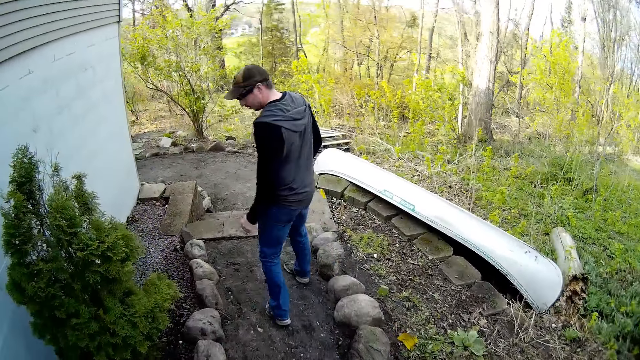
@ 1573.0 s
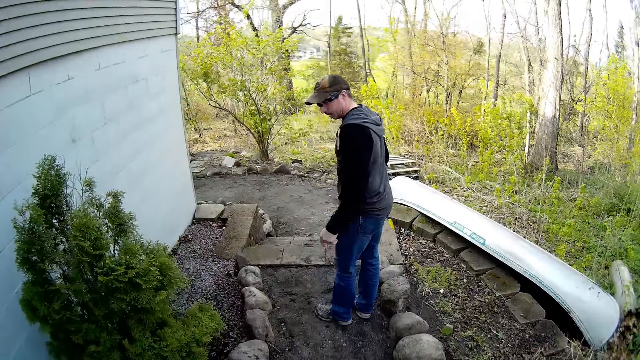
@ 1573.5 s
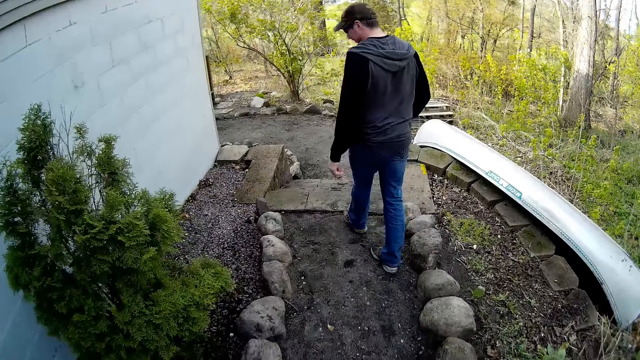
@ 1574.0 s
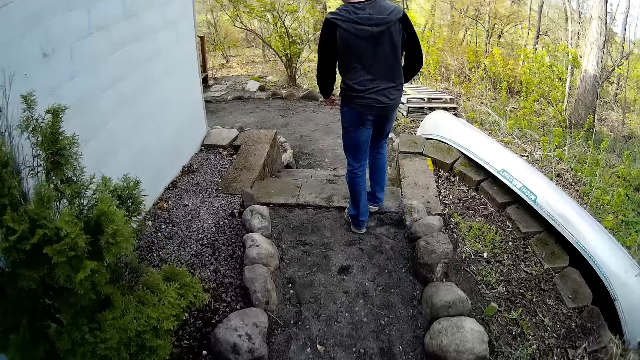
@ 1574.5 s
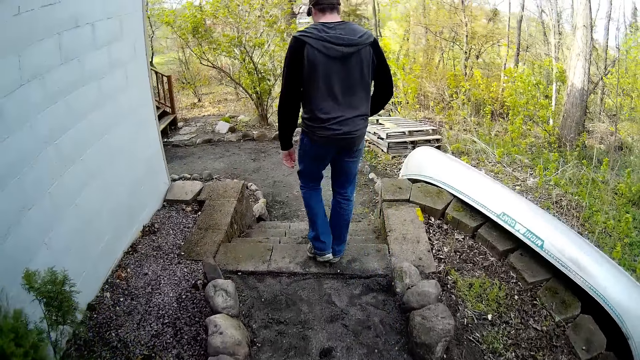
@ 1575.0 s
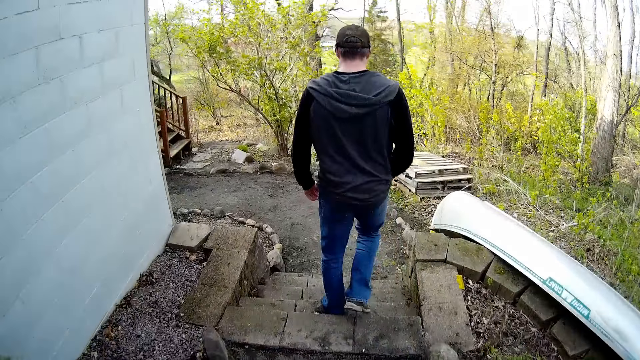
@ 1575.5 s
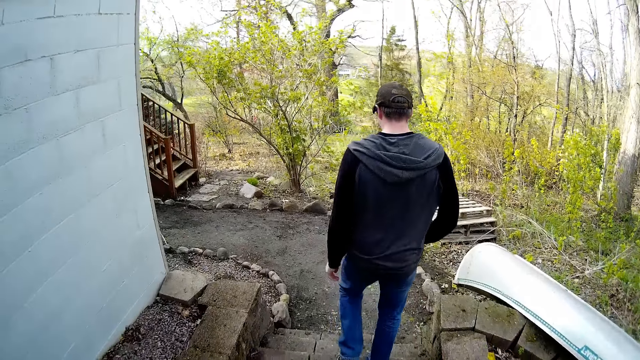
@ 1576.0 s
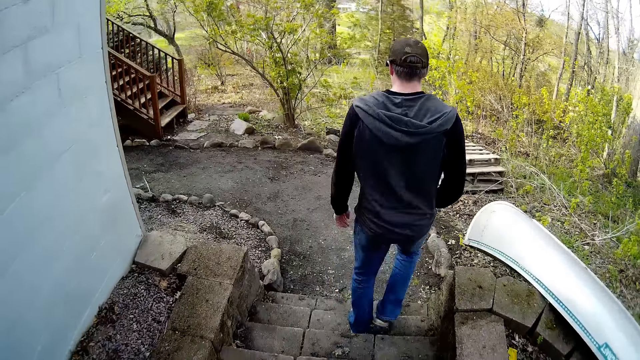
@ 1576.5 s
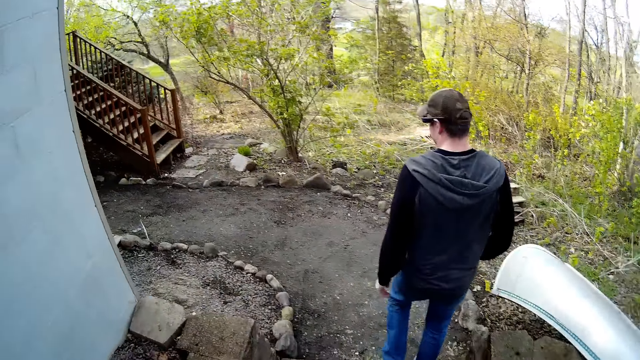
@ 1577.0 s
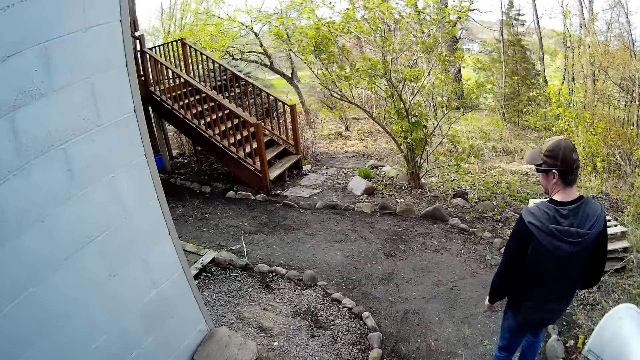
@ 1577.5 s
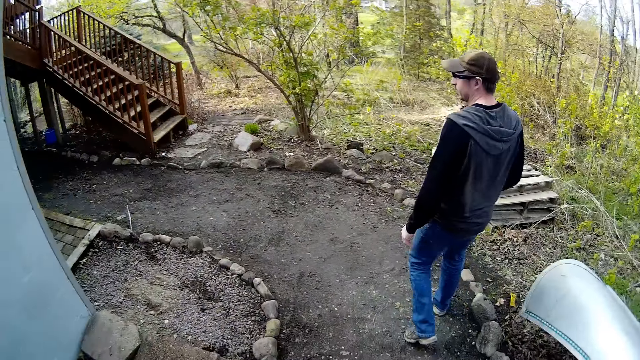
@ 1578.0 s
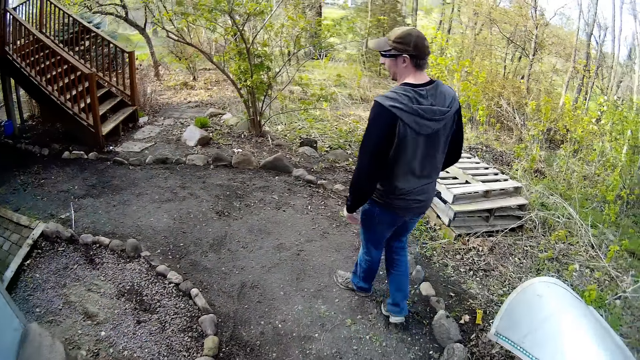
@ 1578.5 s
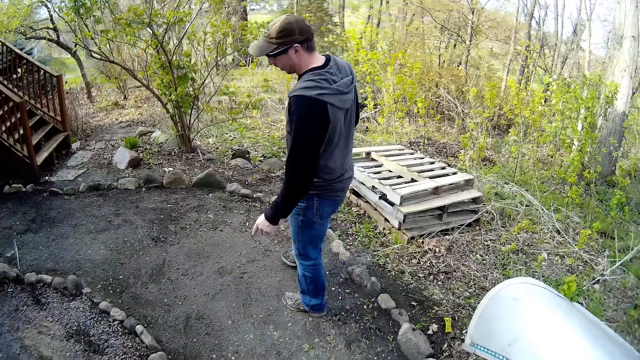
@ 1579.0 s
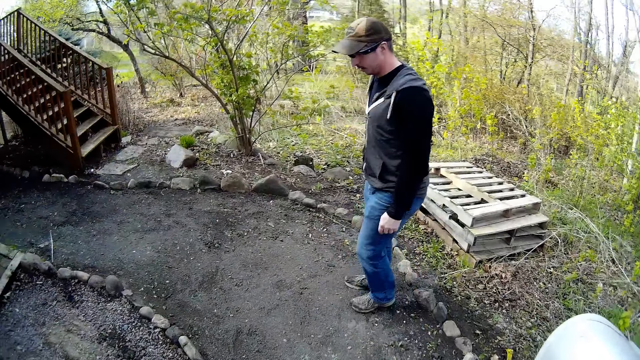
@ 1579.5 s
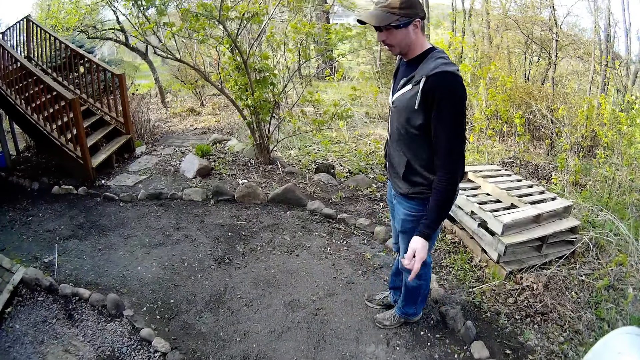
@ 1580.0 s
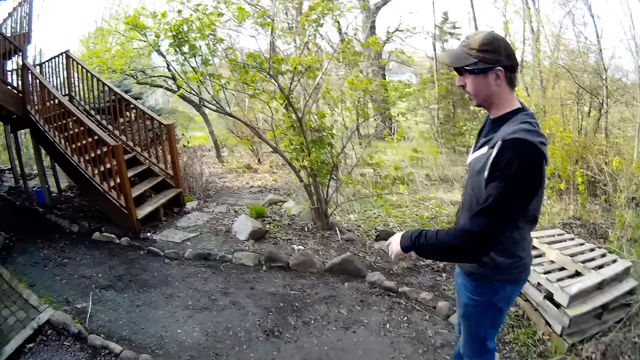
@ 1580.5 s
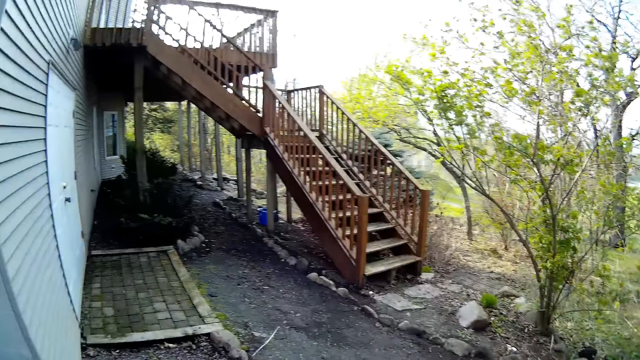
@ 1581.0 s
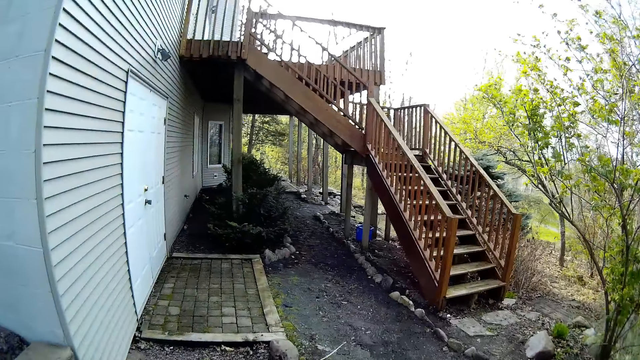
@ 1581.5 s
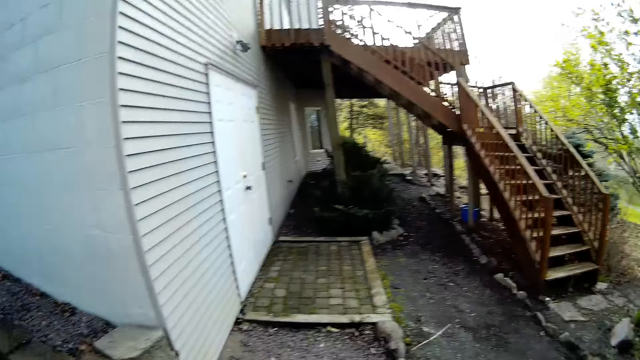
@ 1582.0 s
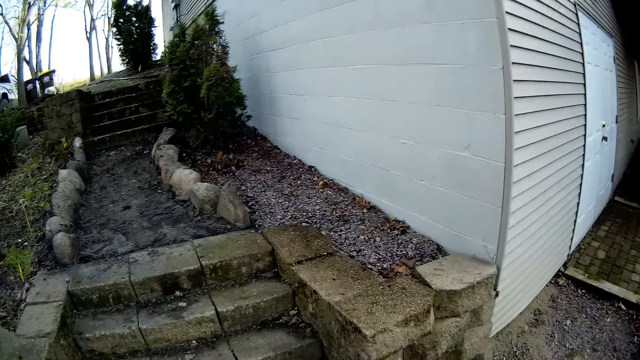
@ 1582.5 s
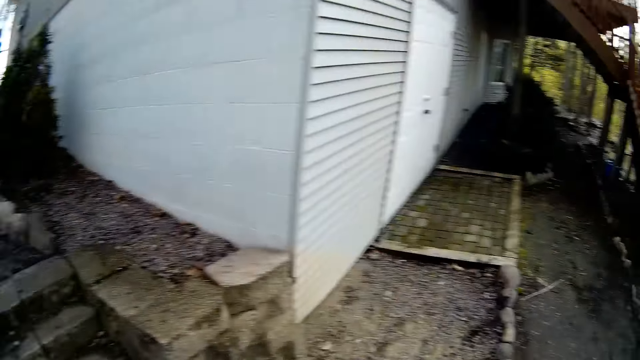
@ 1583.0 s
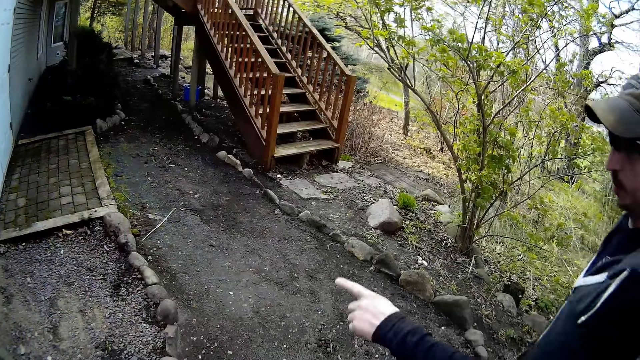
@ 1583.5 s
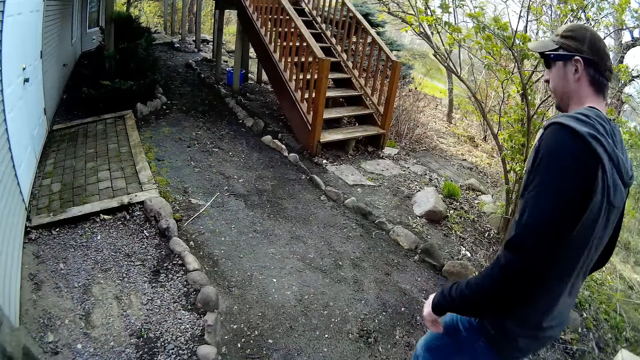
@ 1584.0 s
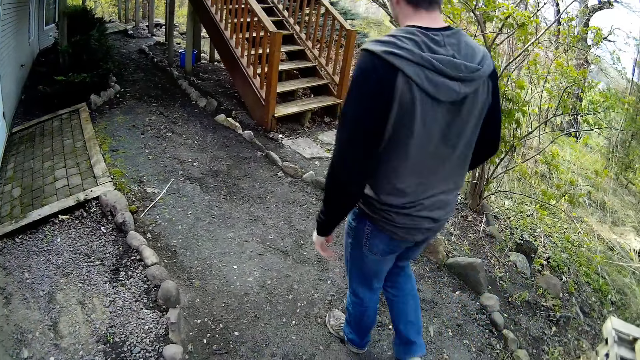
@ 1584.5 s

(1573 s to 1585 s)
A man points around the house with his left hand. The man walks down a staircase. The camera wearer walks down the staircase.

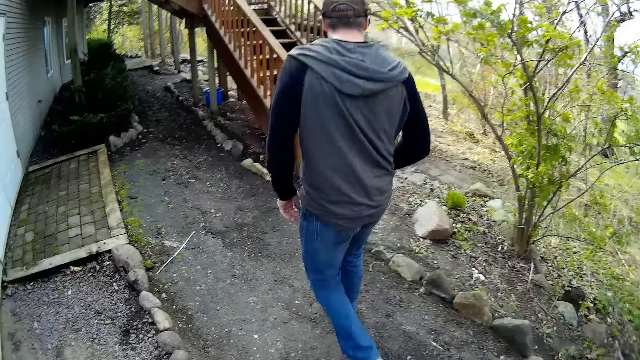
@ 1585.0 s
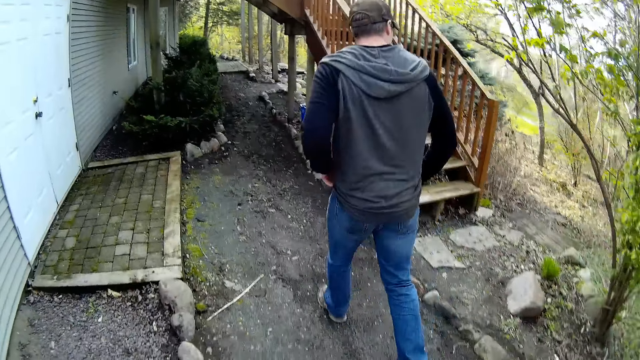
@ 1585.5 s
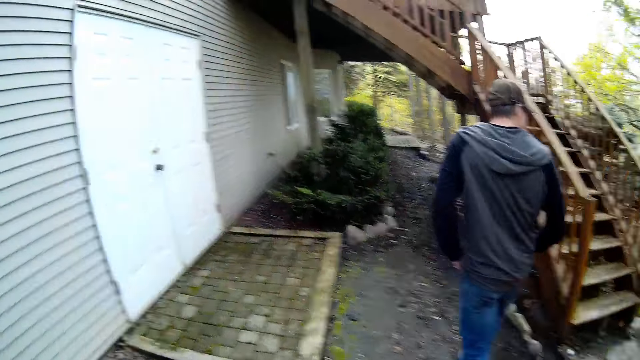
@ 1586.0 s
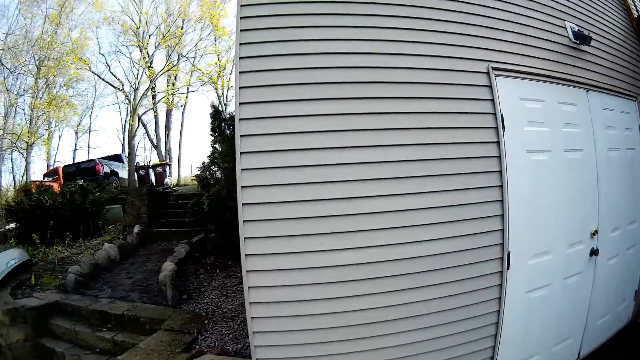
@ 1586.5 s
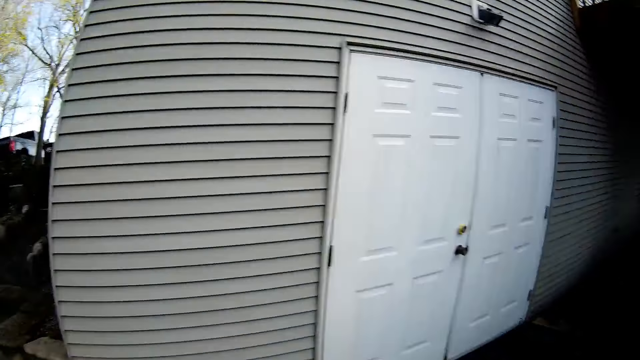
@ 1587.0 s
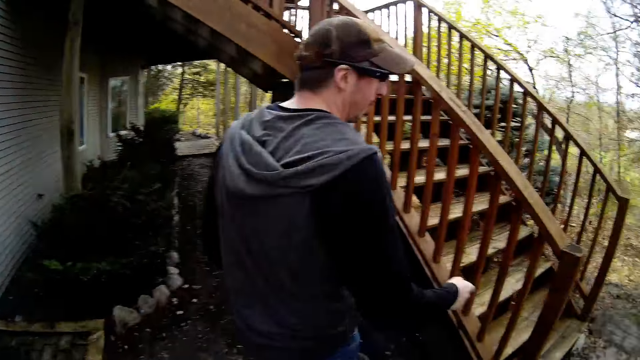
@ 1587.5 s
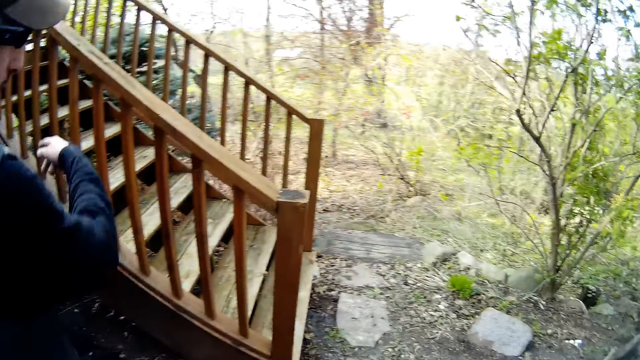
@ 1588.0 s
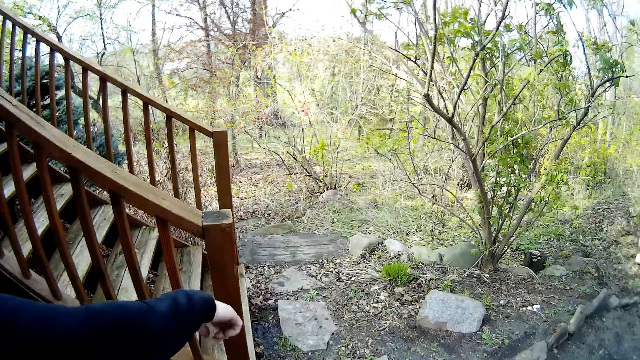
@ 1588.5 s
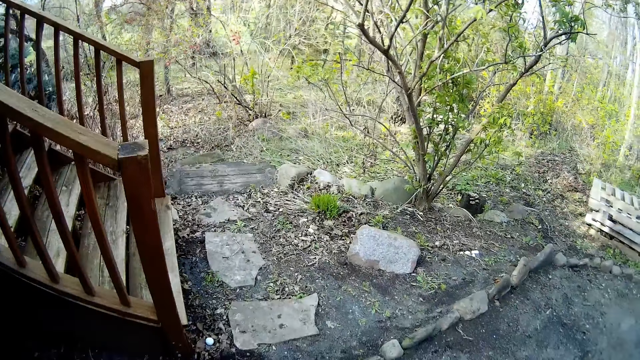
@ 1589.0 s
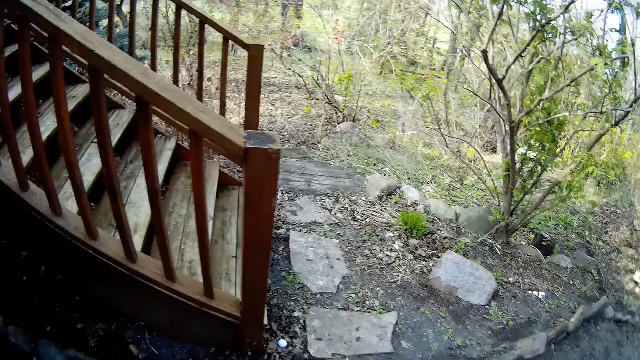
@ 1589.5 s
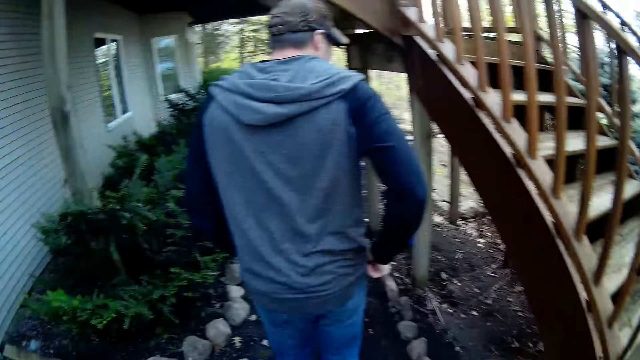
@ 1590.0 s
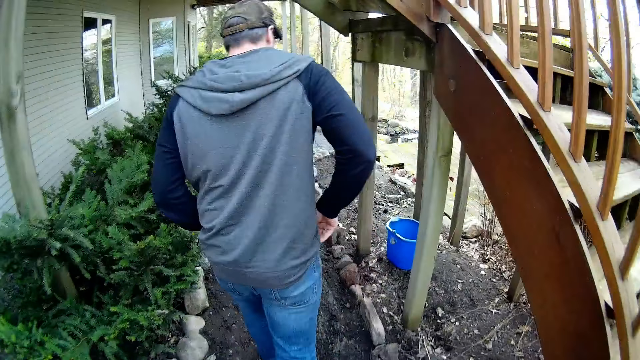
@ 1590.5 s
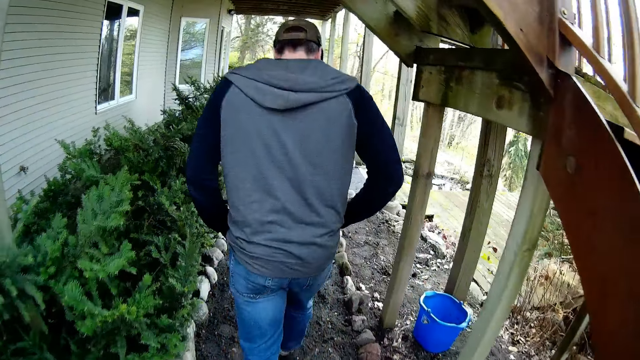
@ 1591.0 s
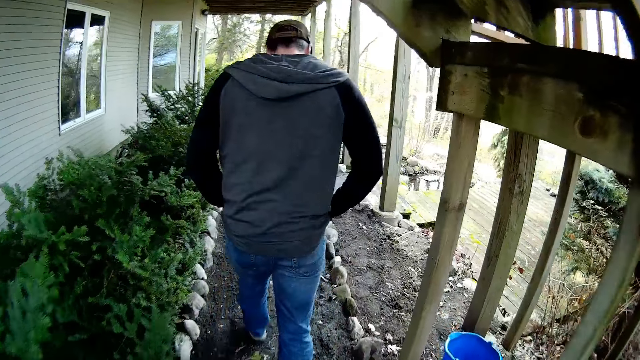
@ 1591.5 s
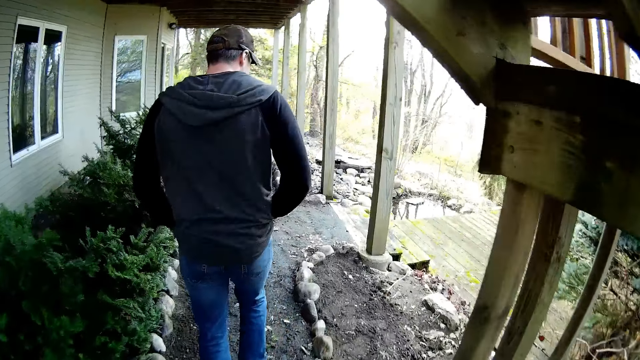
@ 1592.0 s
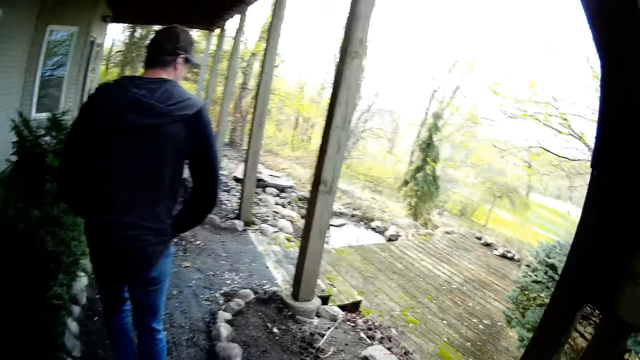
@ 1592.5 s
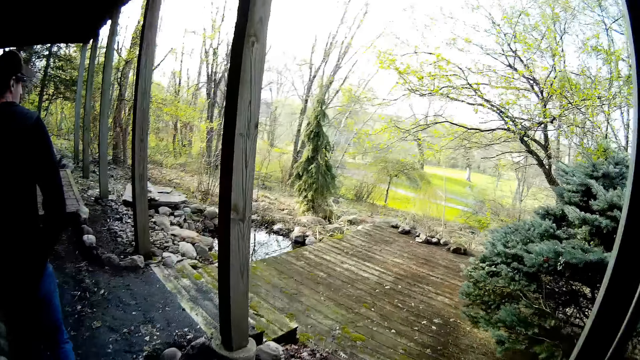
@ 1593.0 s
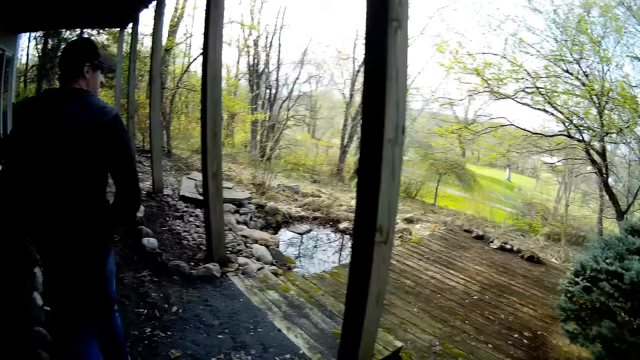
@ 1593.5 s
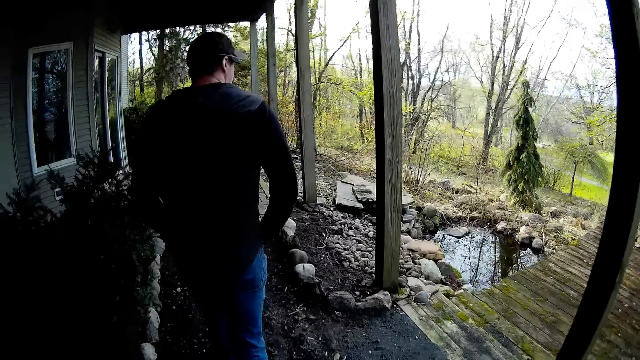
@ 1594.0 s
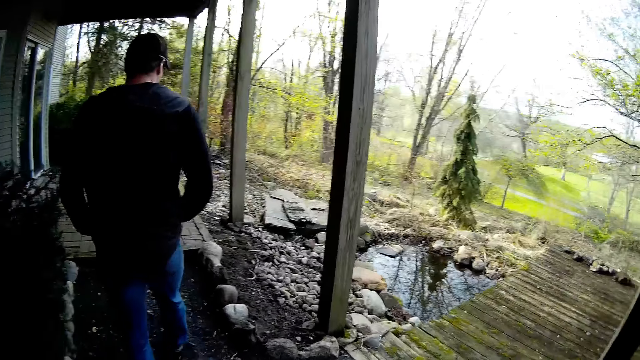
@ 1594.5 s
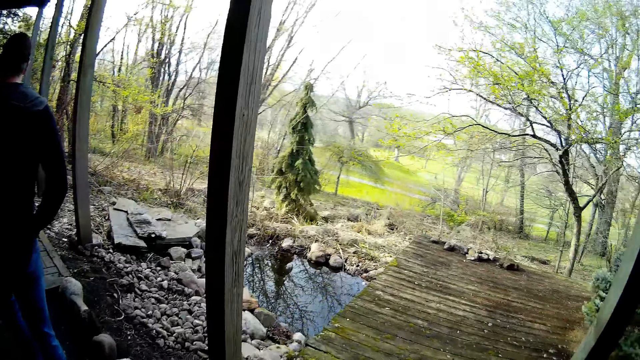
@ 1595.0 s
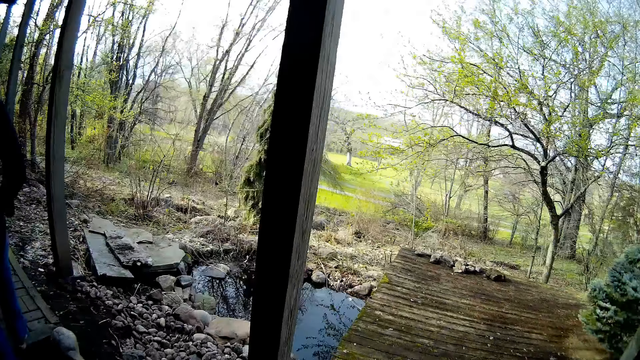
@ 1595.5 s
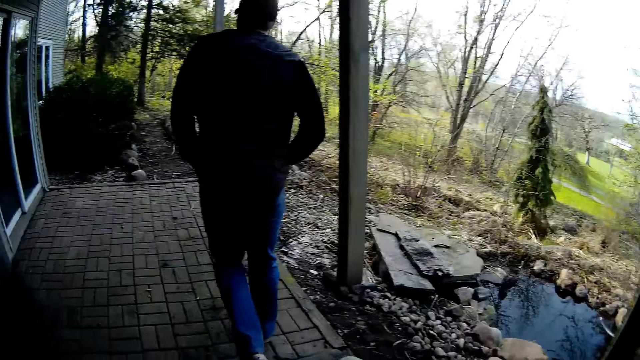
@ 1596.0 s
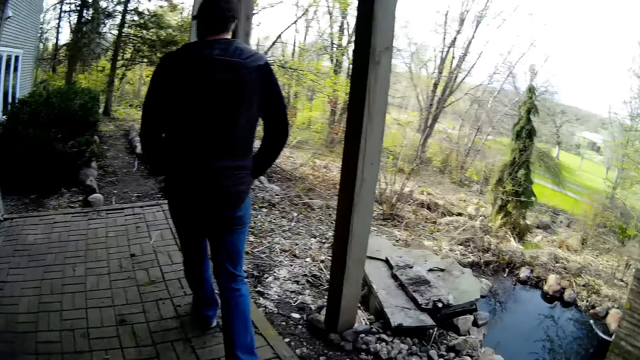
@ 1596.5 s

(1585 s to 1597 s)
A man points around the house with his right hand.
